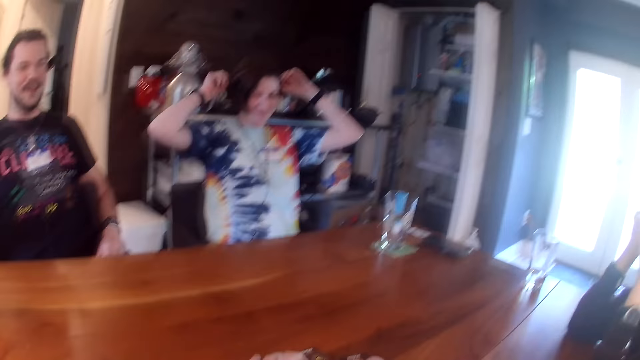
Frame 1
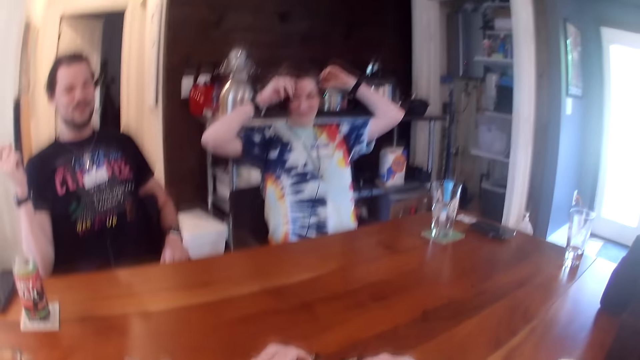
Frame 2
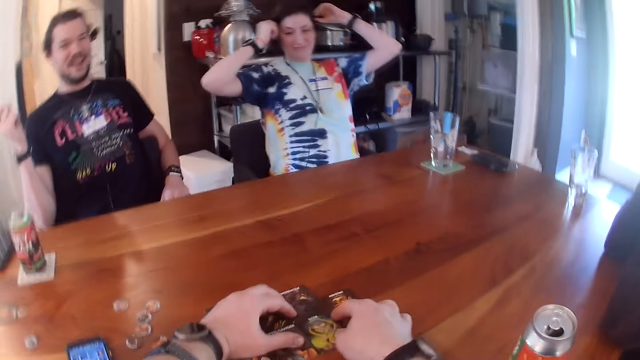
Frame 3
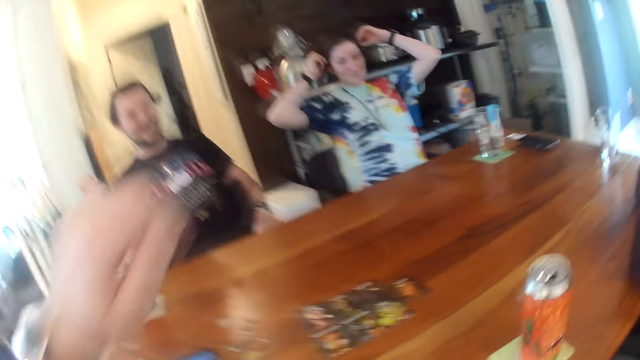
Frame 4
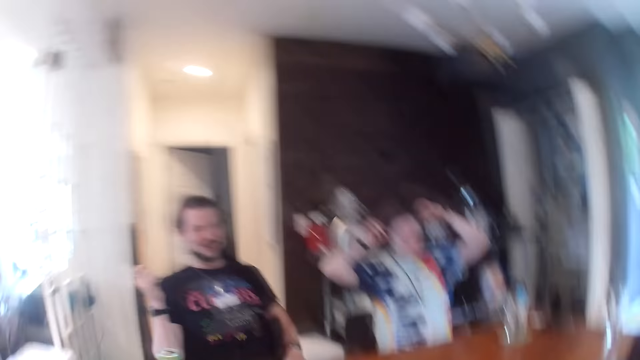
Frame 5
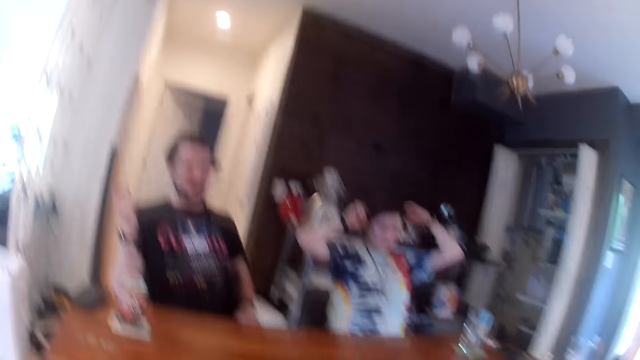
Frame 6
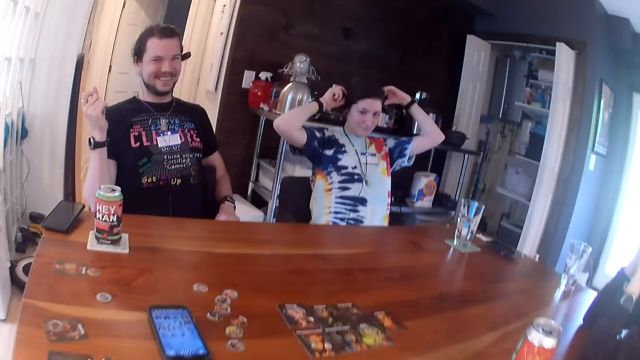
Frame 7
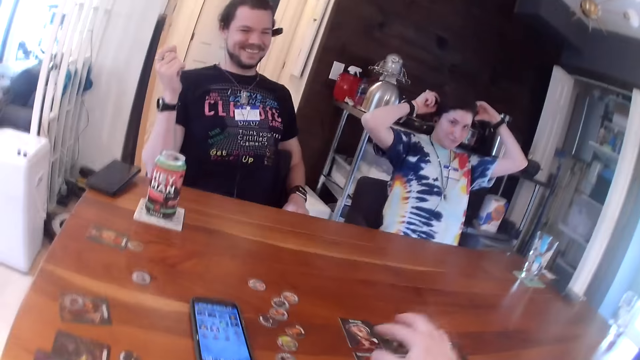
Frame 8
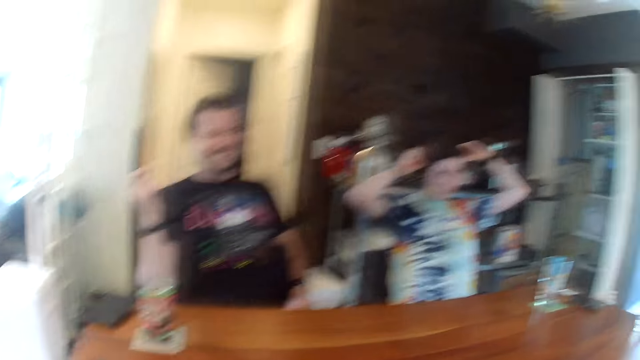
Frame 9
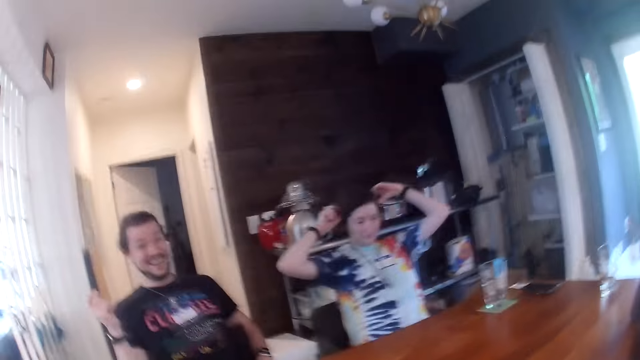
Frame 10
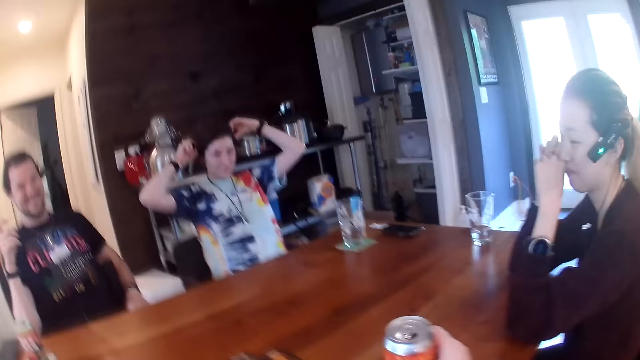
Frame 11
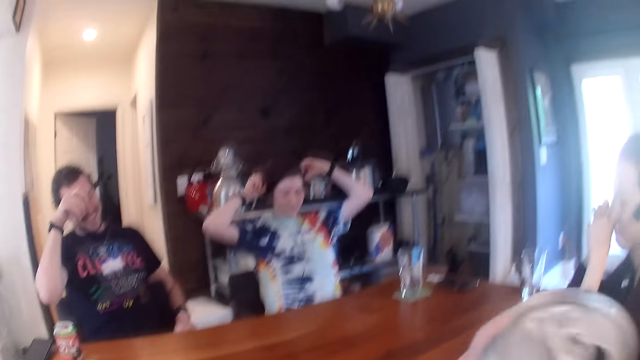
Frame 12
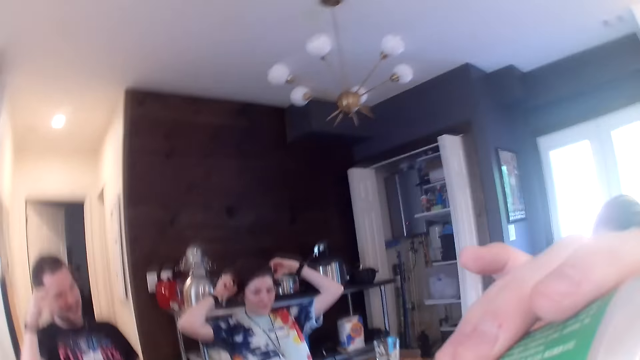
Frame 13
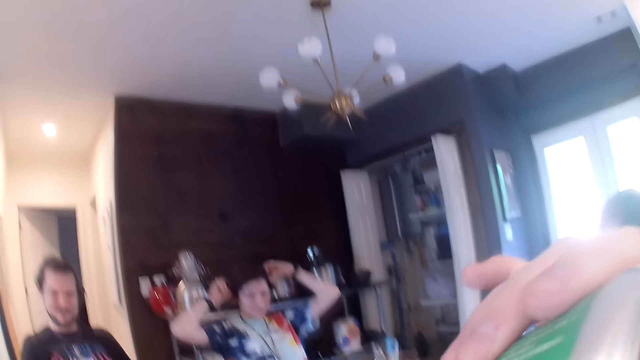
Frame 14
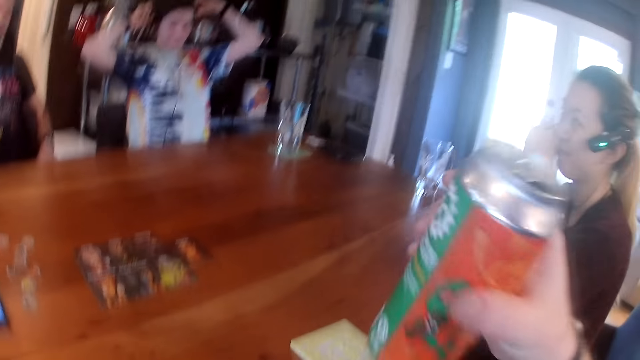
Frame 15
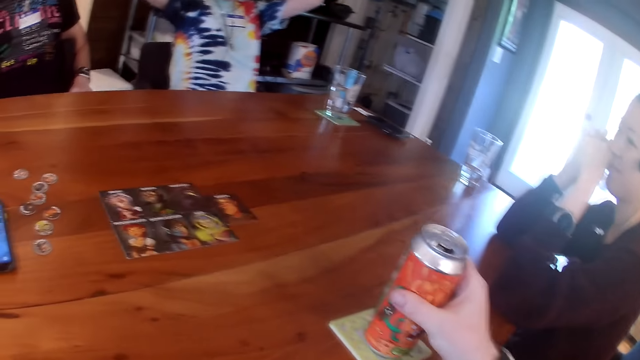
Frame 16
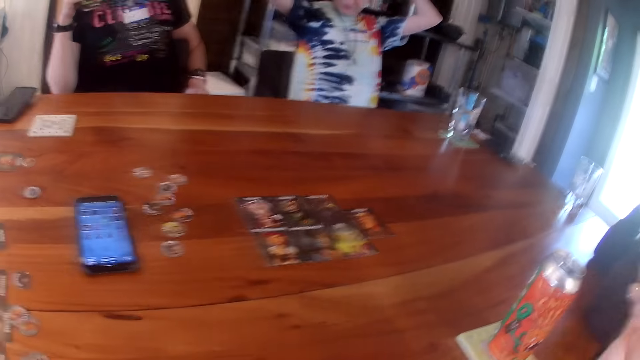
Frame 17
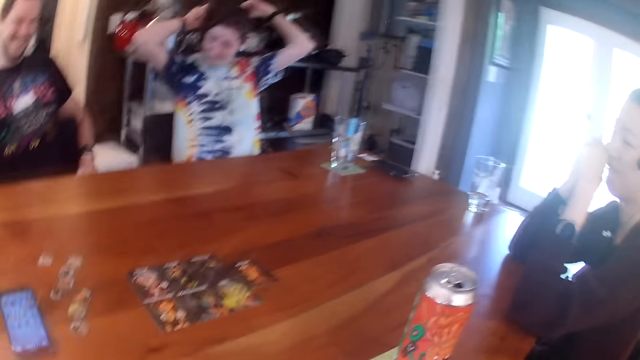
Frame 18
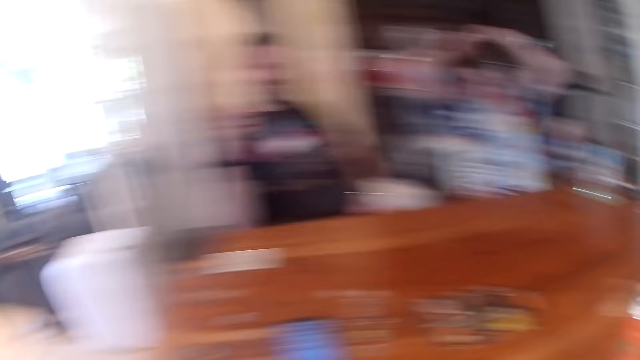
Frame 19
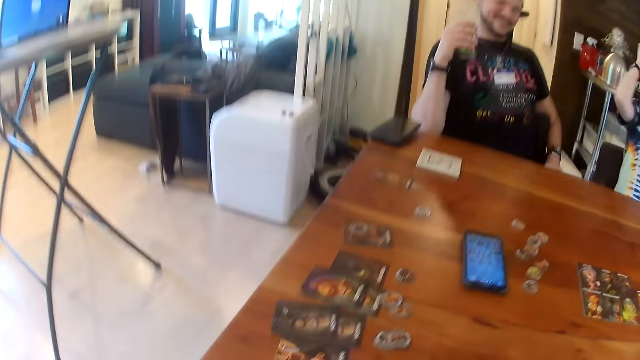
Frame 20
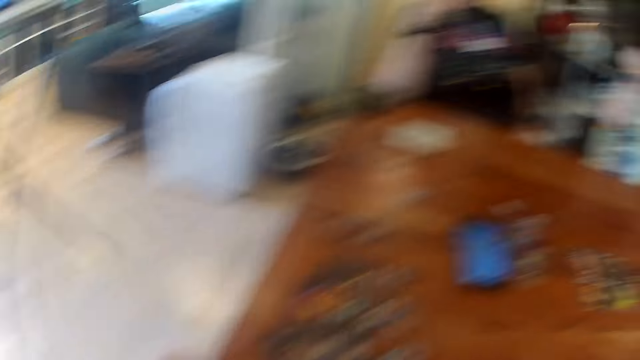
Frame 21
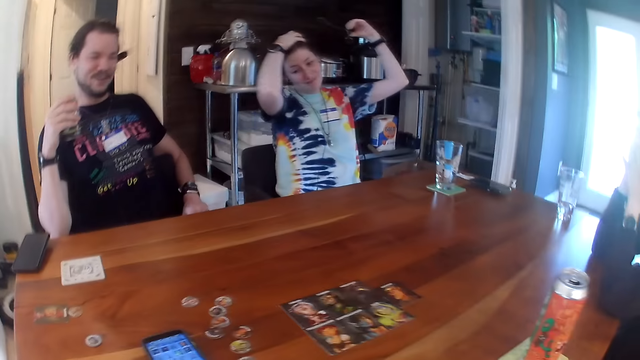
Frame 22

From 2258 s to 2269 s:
The camera wearer moves some cards on the table with both his hands. He replies to a person. He picks up a can on the table with his right hand. He drinks beer from the can in his right hand. He drops the can on the table.

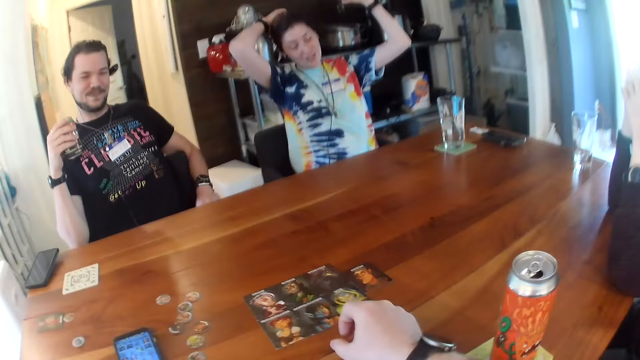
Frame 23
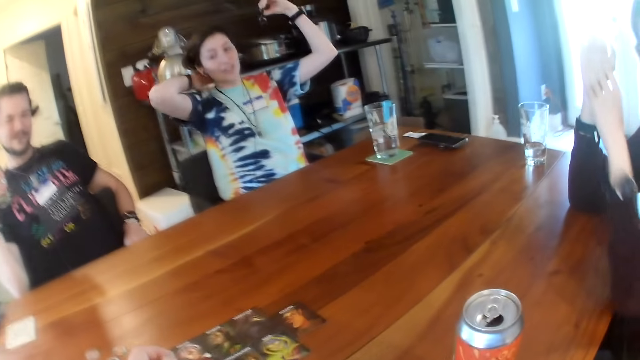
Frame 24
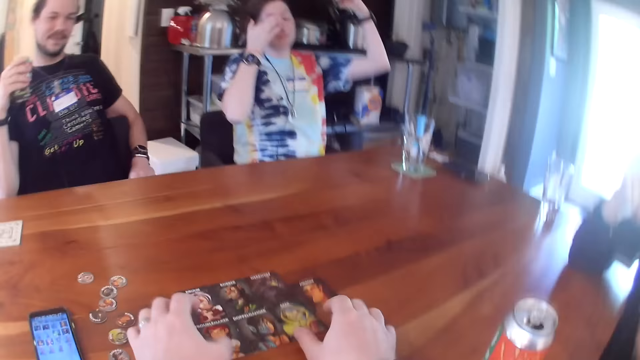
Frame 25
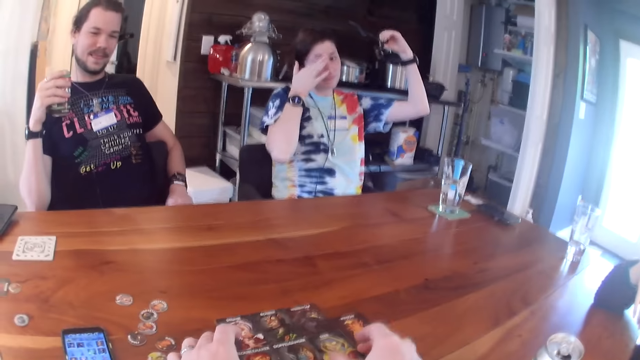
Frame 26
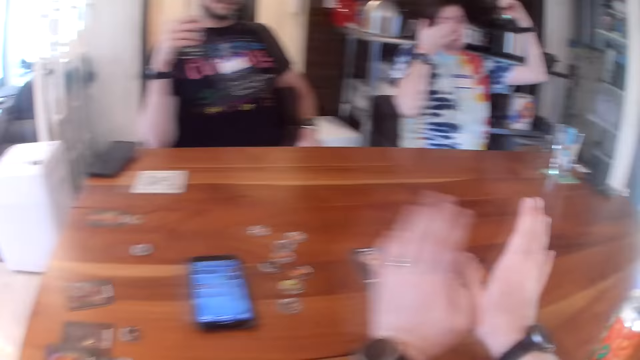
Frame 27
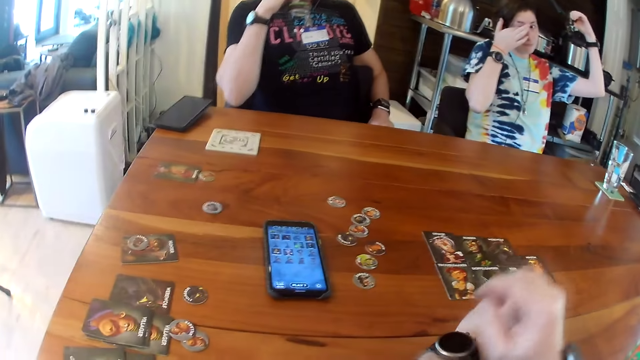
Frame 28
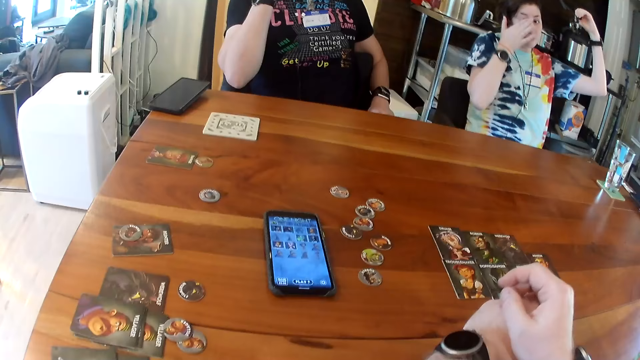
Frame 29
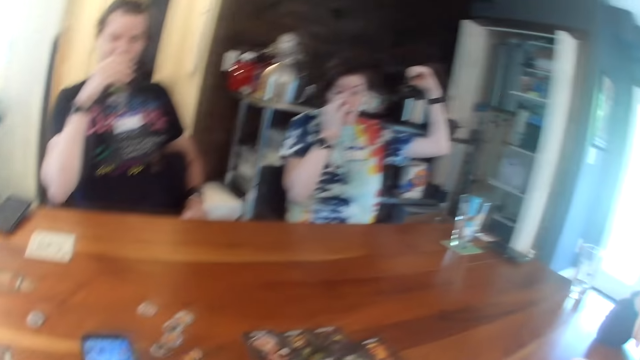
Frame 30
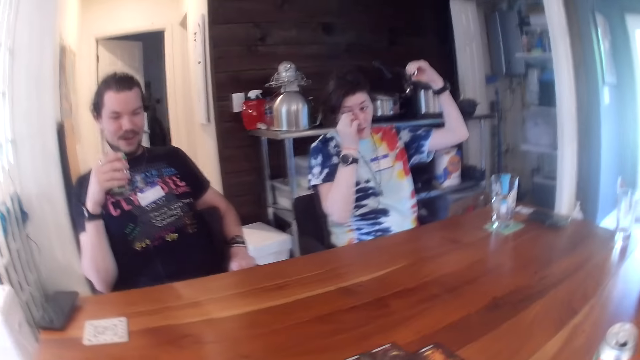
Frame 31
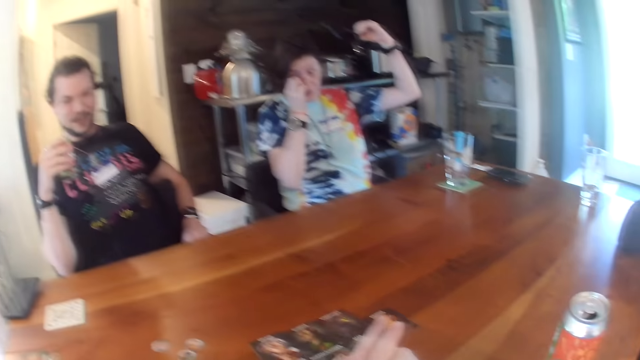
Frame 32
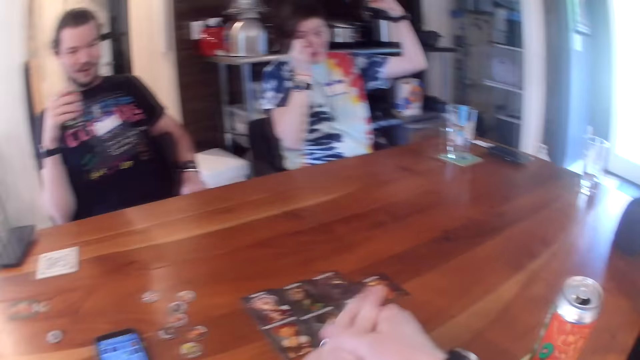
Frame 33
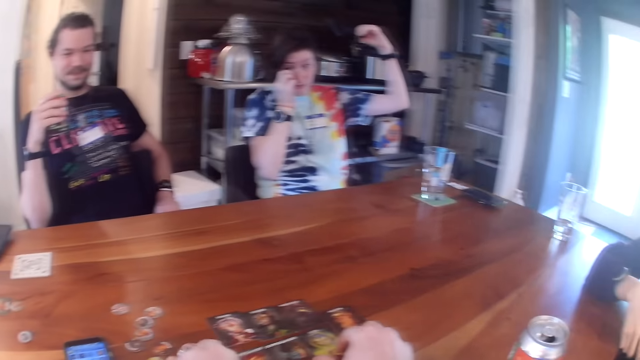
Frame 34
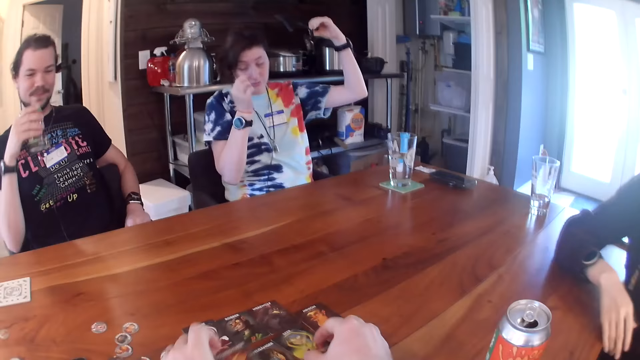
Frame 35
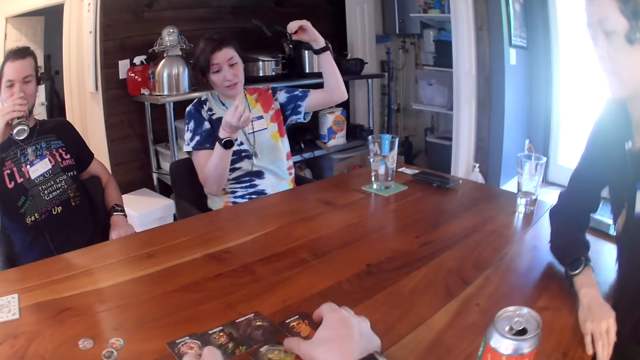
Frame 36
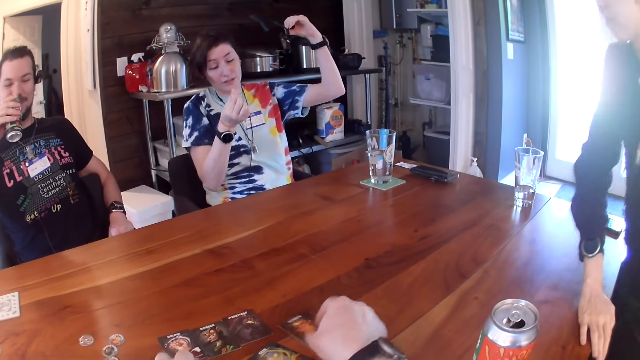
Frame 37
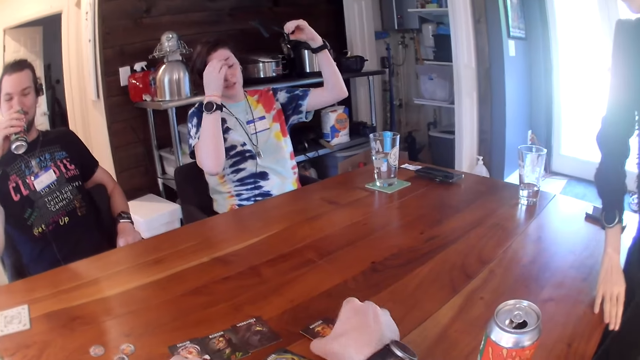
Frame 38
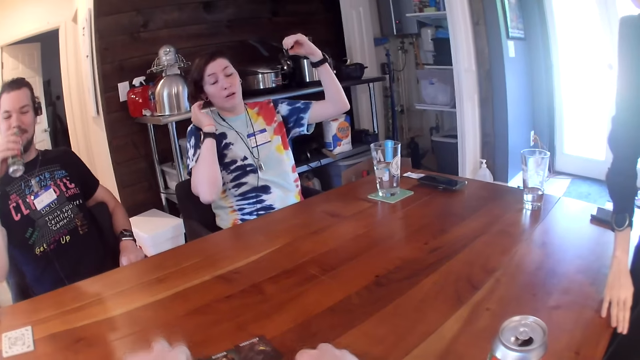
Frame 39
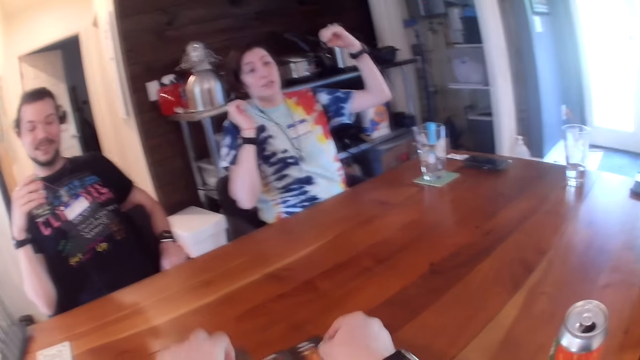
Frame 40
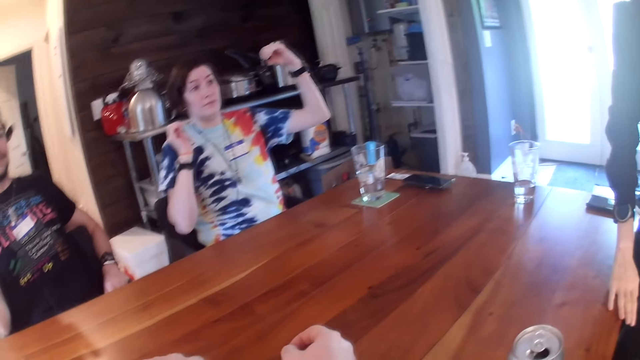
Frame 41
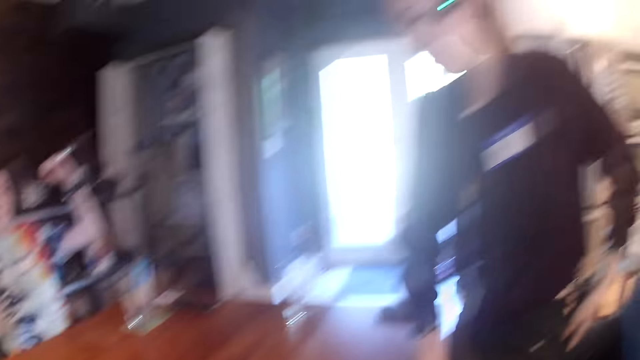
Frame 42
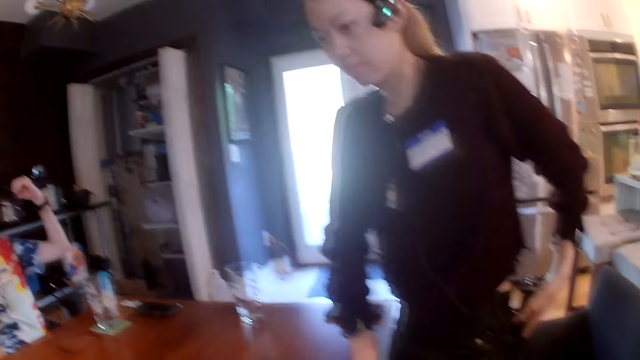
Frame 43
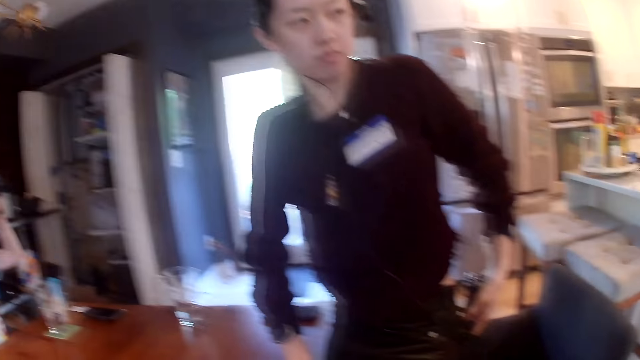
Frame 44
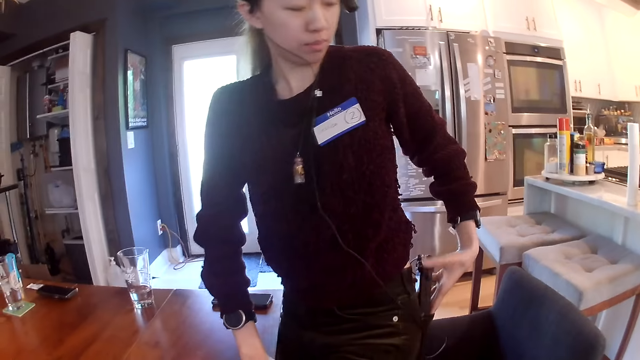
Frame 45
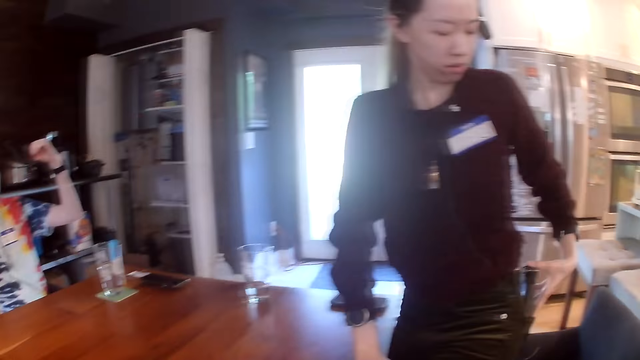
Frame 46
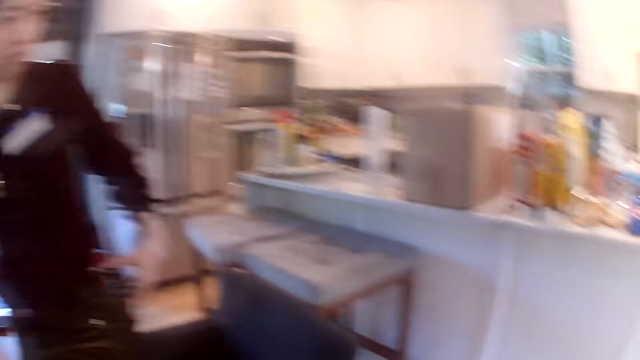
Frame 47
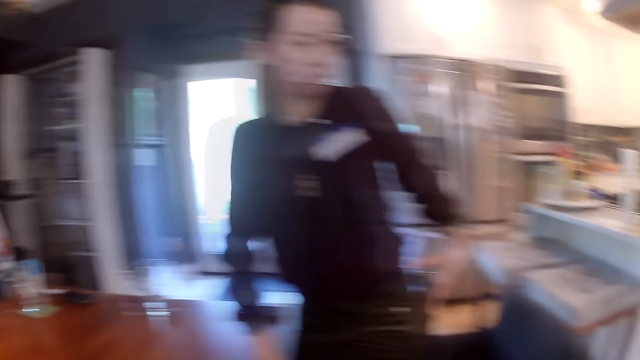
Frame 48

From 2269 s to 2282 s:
The camera wearer touches the cards on the table with both hands. A man drinks beer from the can in his right hand. The man talks to the camera wearer. A woman stands up. The camera wearer shuffles the card on the table with both hands. The woman talks to the camera wearer. The woman holds a dictaphone in her pocket with her left hand.
